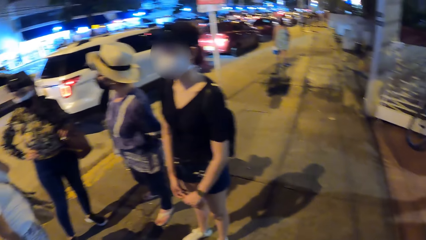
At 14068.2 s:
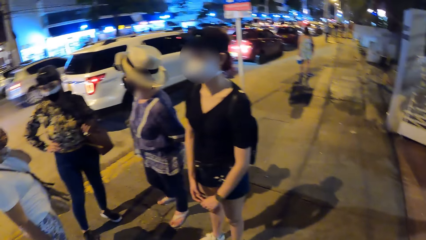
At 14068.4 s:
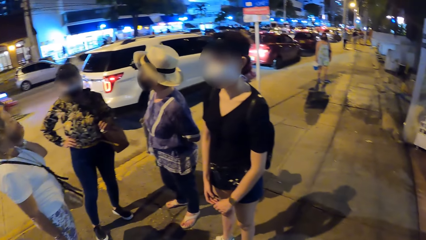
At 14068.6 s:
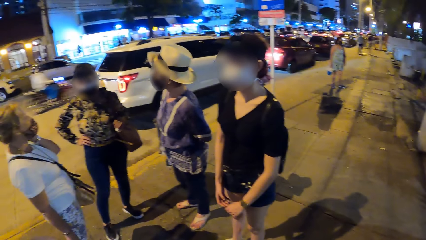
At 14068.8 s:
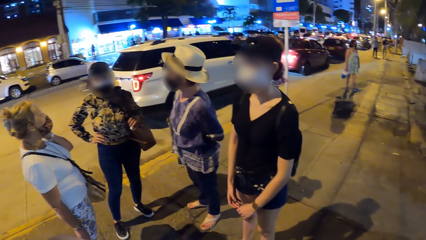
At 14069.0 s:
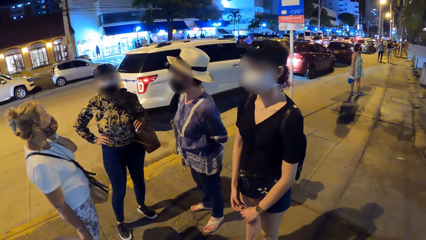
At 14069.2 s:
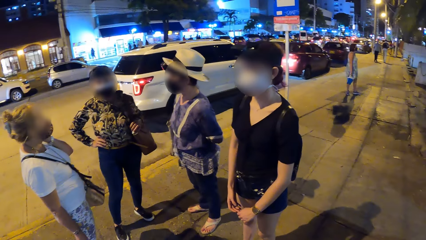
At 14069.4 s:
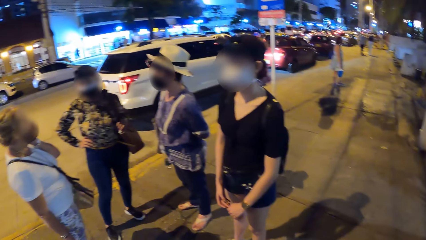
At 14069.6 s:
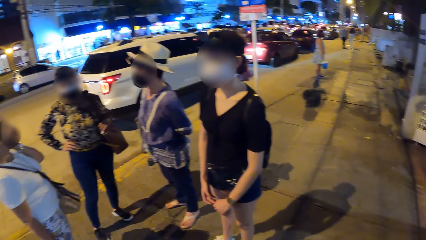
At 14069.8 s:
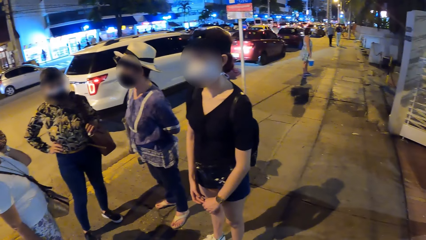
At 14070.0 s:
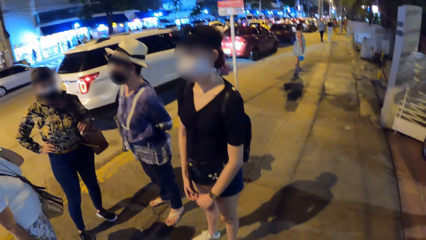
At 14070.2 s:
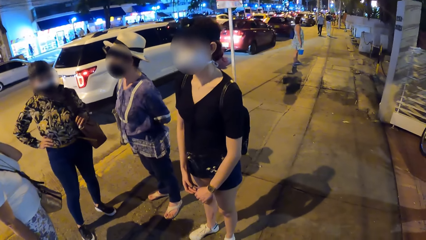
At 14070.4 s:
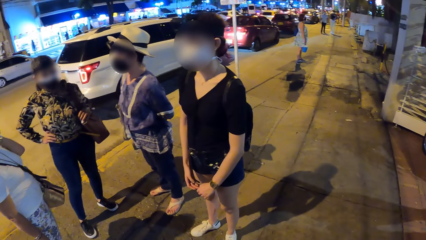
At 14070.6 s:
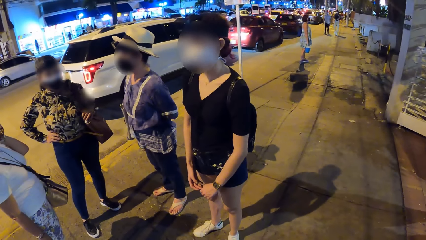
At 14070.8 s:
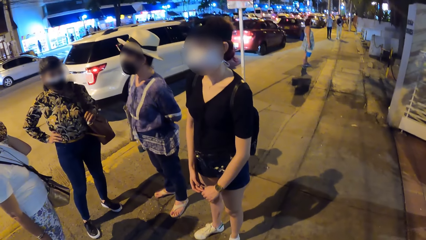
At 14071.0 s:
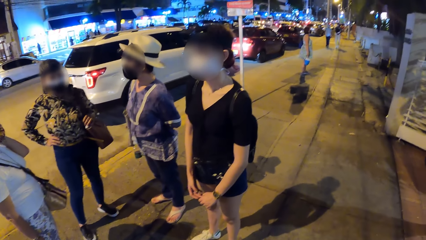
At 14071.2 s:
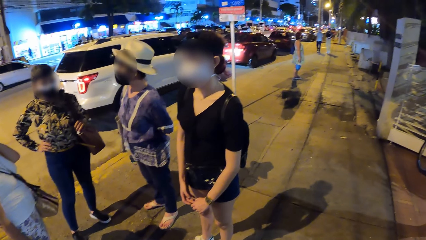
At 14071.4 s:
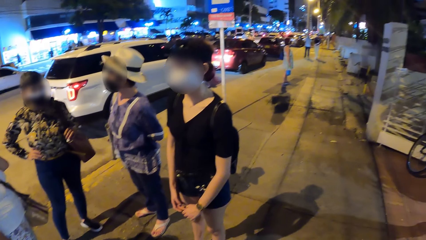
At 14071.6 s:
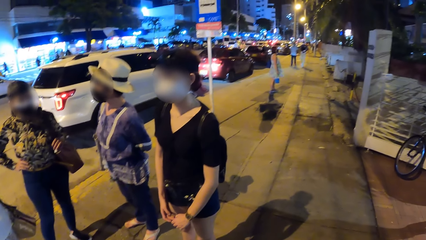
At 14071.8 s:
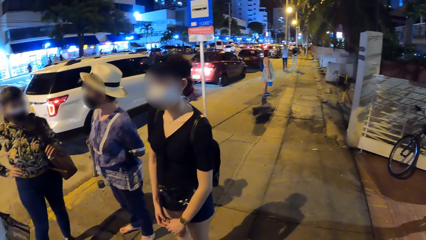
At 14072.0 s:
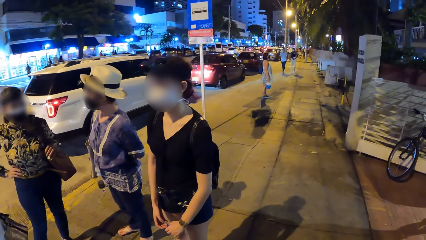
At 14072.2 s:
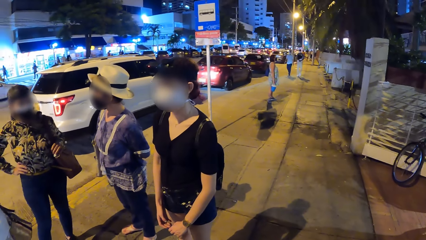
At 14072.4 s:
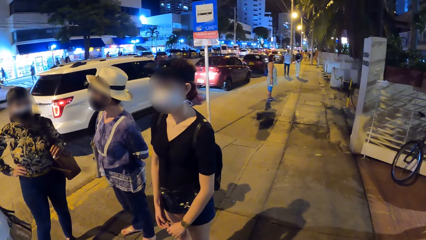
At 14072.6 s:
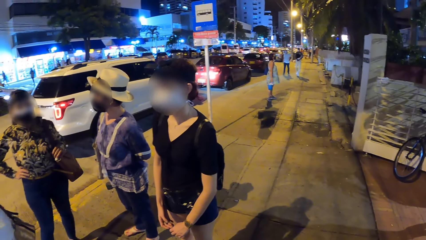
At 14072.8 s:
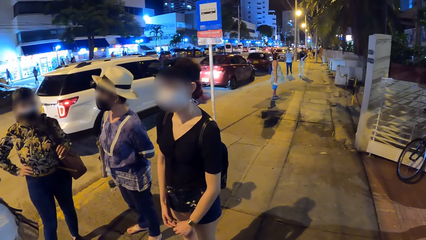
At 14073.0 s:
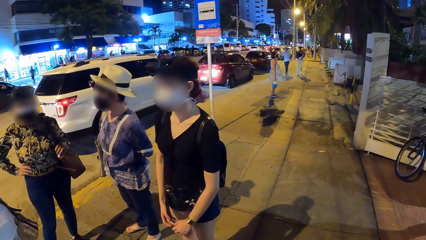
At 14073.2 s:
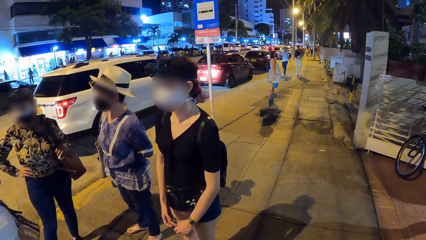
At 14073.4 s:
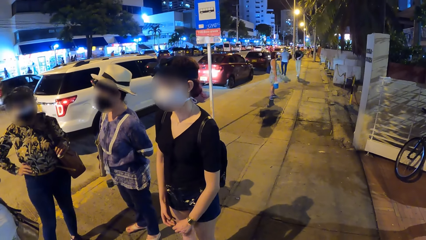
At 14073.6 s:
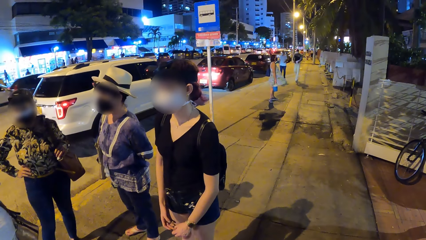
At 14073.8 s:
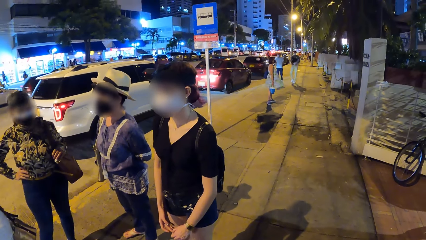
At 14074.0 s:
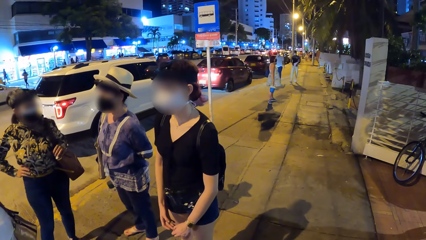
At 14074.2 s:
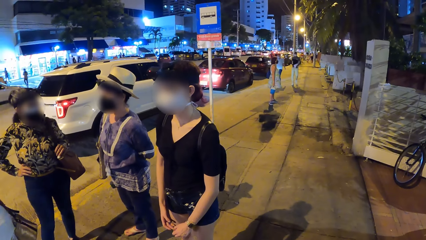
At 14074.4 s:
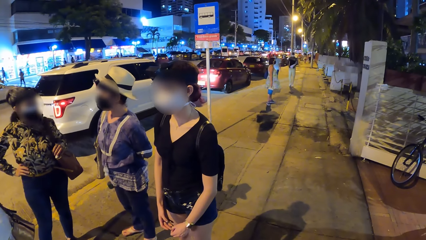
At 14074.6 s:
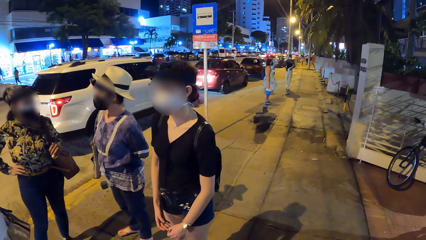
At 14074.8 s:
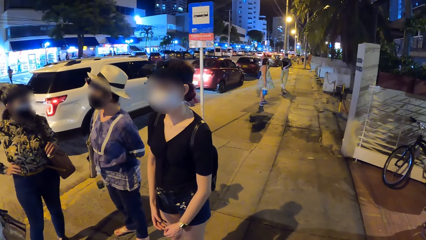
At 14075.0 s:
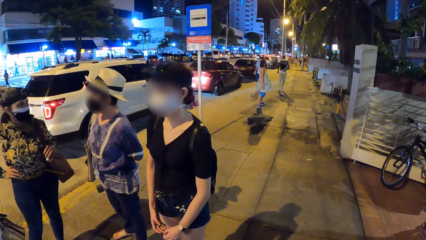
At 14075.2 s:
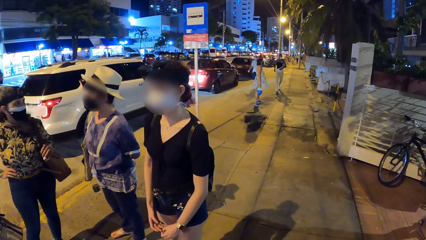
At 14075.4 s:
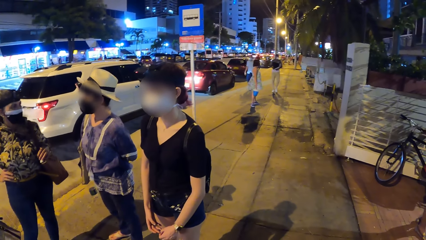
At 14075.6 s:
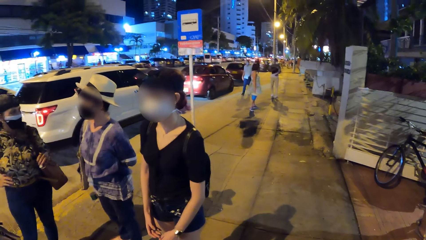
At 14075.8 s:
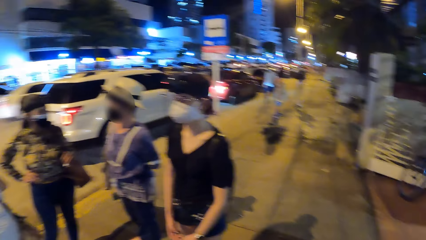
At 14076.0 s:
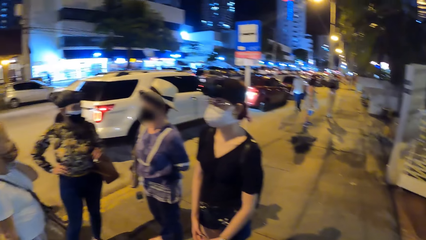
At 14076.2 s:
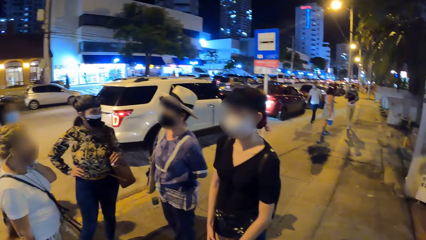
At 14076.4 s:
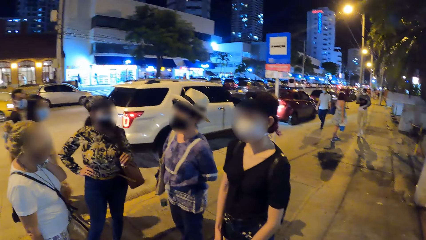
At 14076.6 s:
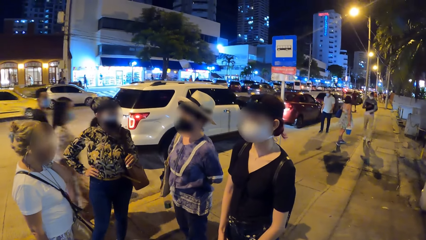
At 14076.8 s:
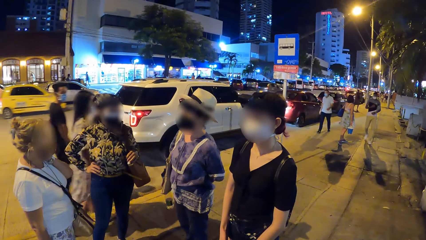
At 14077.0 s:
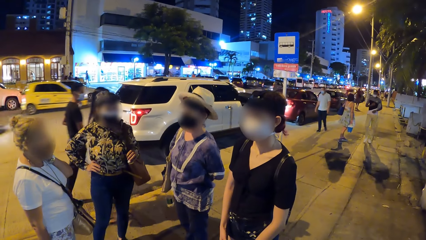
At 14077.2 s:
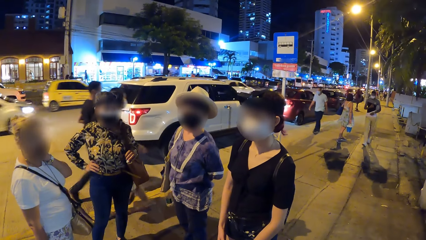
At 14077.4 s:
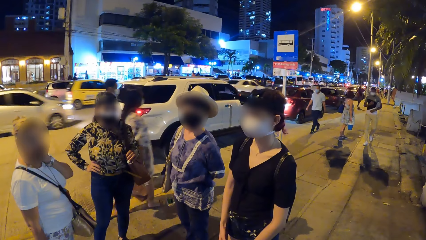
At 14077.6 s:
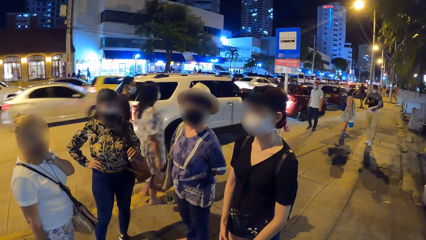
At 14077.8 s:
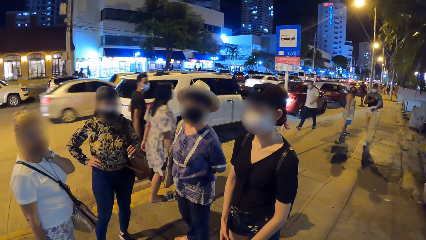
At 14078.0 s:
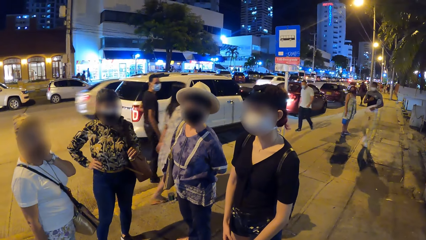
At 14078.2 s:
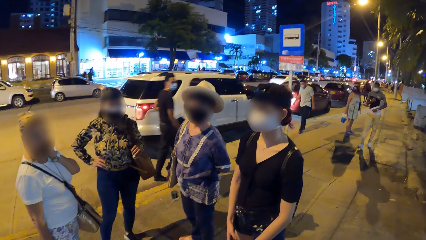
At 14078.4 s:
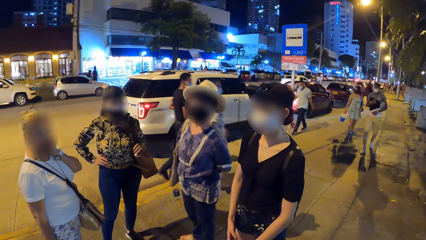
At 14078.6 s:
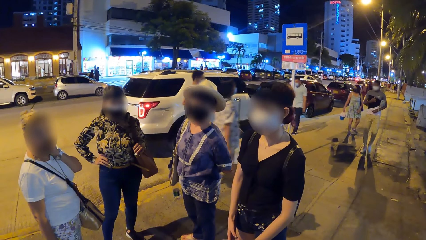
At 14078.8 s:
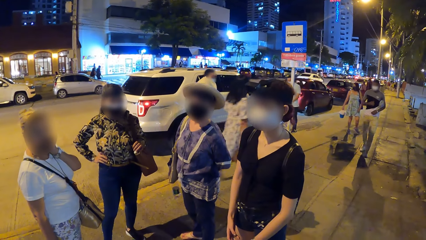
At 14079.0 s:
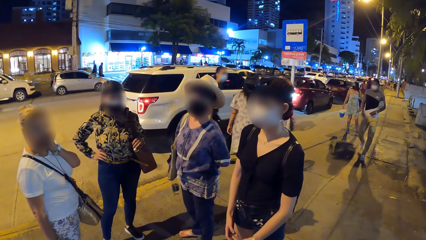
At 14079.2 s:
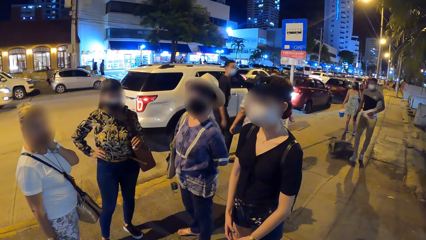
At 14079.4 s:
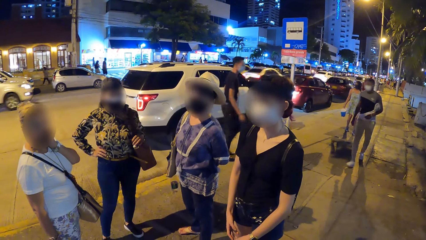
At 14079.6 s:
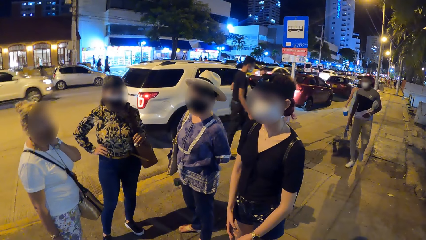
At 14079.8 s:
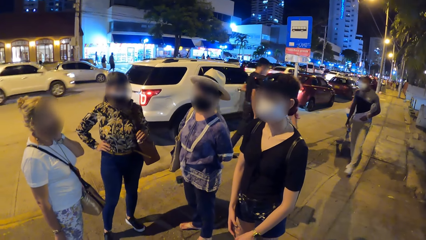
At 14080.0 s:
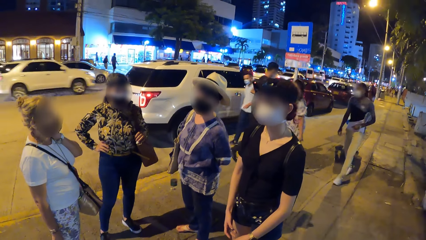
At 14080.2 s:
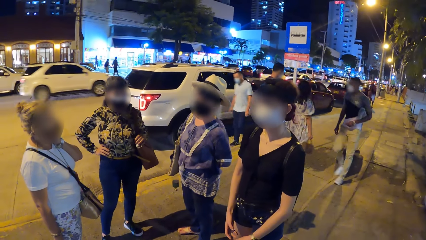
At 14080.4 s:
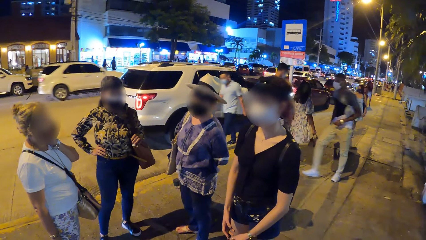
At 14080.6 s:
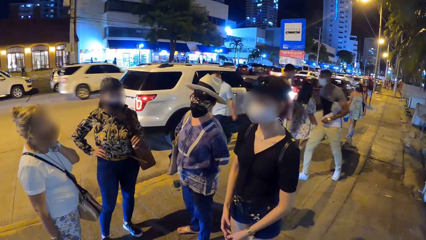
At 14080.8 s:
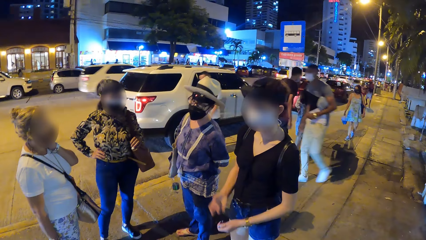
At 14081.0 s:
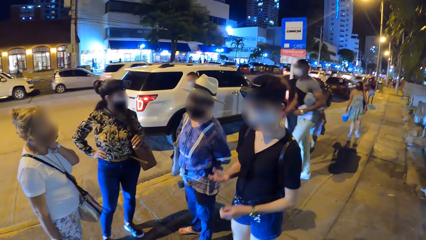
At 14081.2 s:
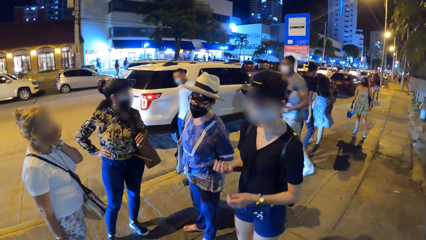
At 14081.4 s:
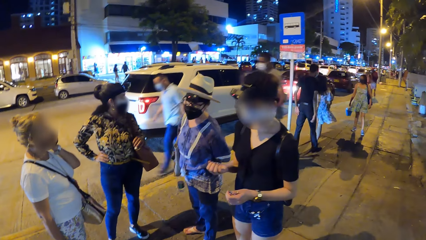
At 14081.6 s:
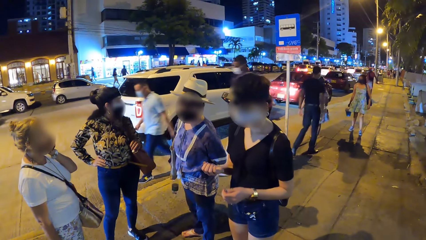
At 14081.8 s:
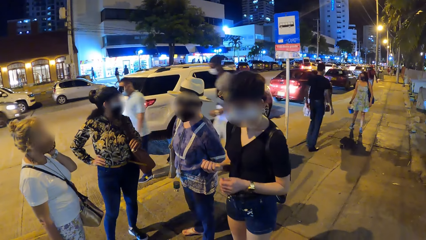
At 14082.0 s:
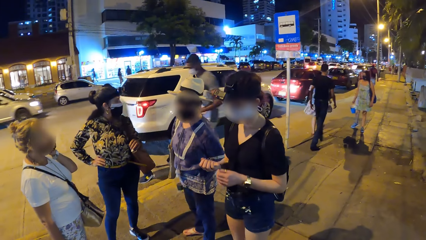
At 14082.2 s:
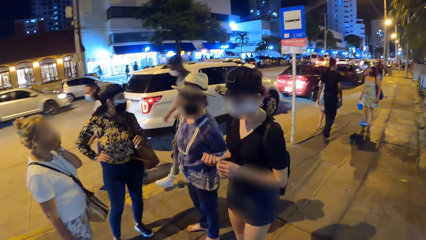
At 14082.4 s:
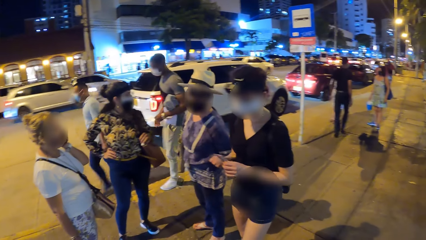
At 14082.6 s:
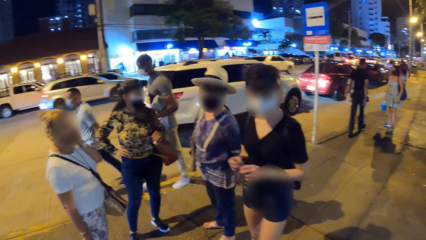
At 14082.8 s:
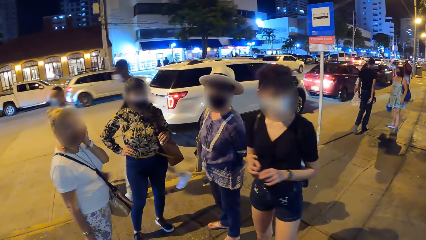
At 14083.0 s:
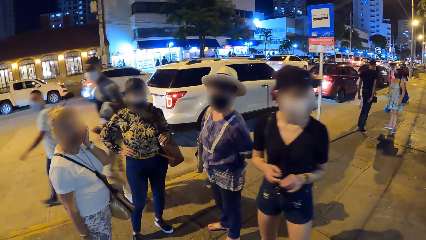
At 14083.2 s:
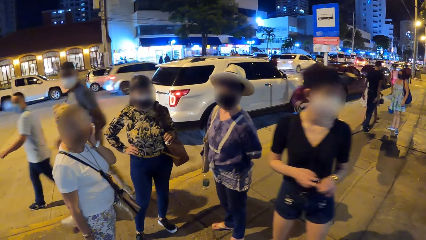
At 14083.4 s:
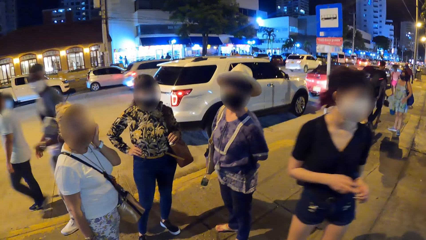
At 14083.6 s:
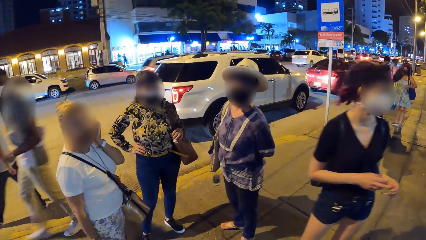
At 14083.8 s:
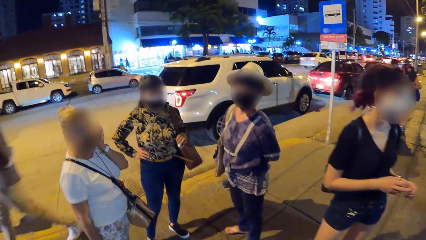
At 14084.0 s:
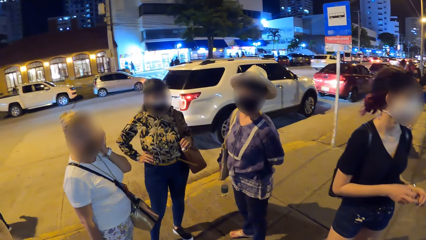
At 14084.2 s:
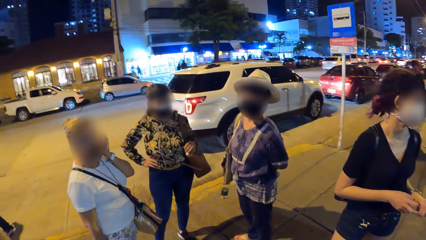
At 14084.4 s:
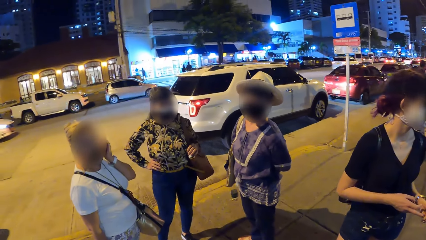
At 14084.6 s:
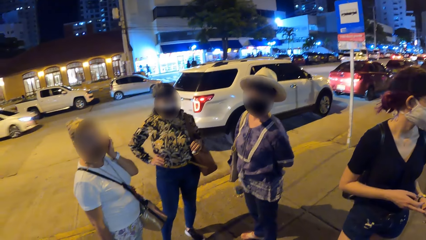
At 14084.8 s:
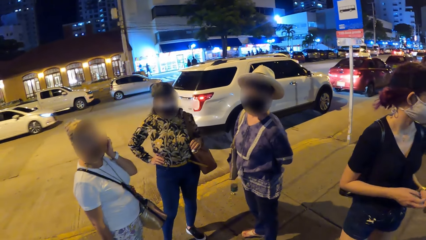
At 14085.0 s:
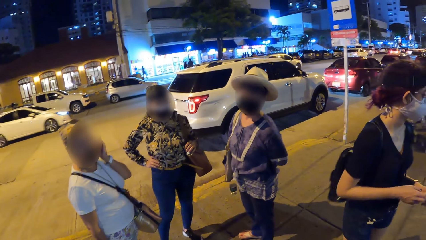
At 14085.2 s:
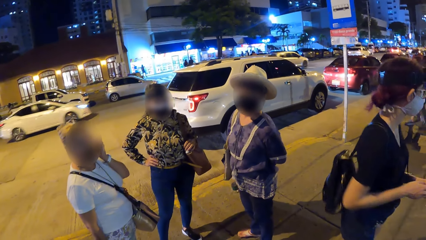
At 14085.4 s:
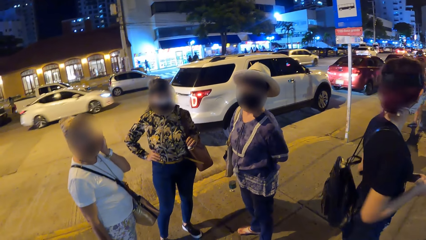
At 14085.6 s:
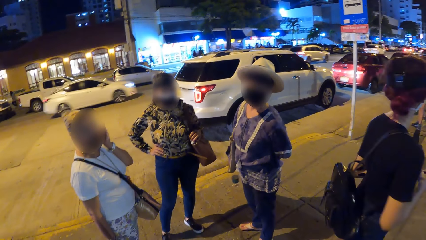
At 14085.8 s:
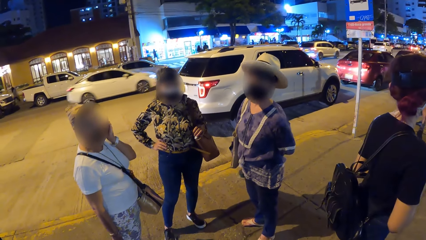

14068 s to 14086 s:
The camera wearer looks around. A girl converses with another girl, a third girl and a fourth girl. The second girl turns away from the third girl, the first girl and the fourth girl. The third girl converses with the first girl and the fourth girl.
